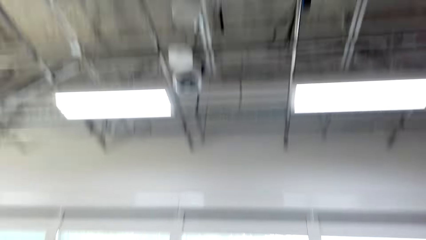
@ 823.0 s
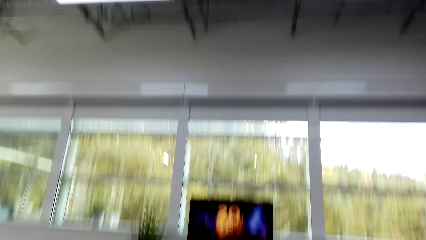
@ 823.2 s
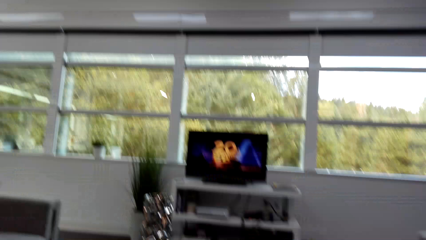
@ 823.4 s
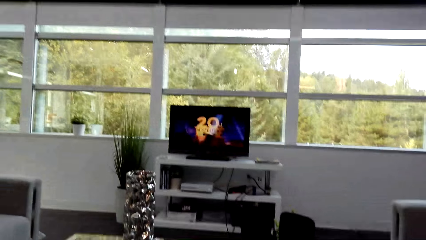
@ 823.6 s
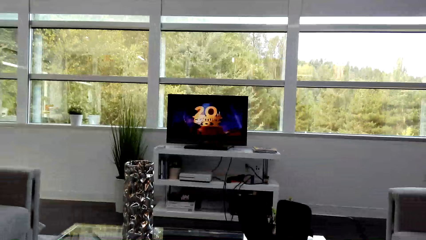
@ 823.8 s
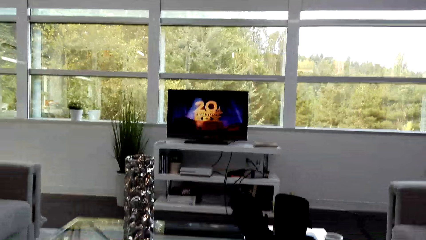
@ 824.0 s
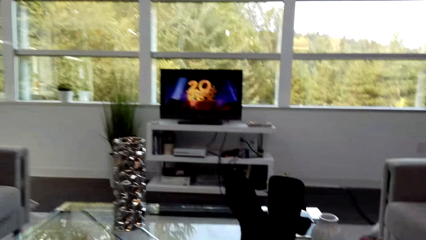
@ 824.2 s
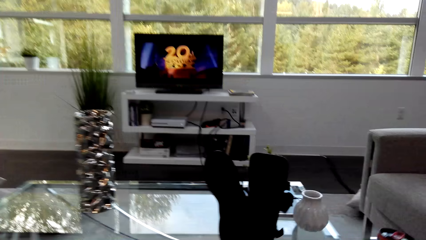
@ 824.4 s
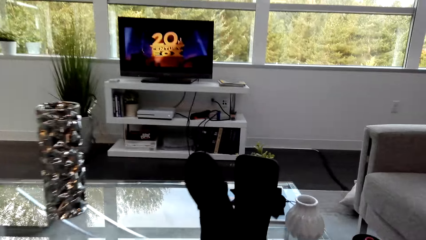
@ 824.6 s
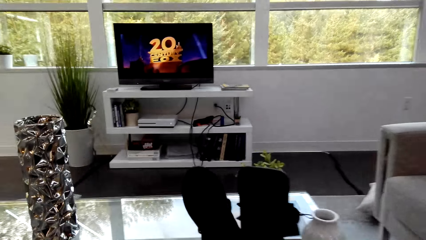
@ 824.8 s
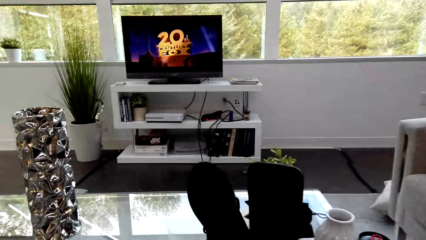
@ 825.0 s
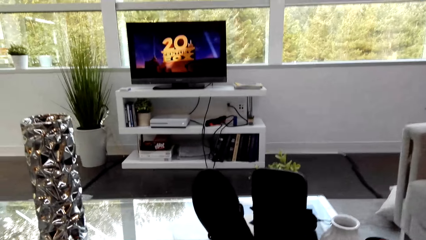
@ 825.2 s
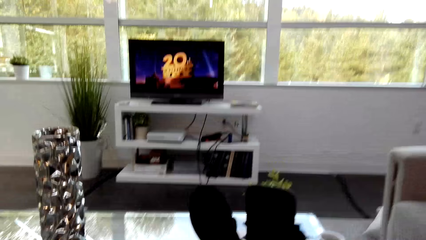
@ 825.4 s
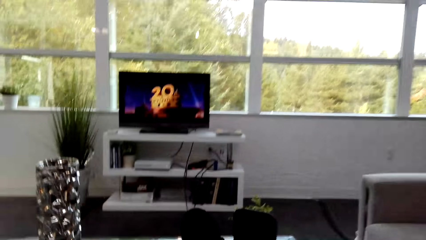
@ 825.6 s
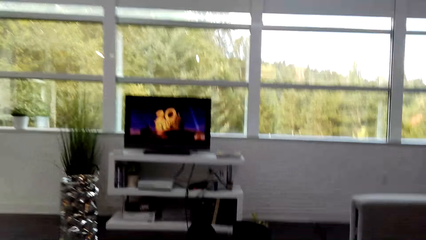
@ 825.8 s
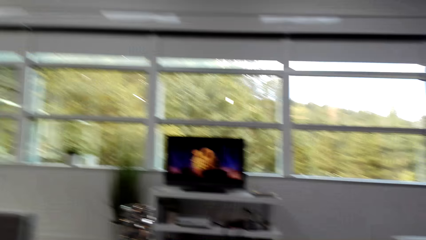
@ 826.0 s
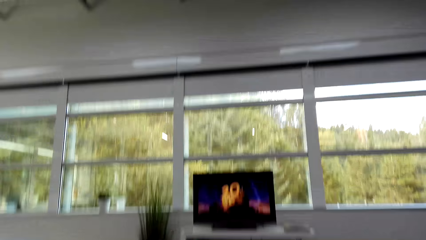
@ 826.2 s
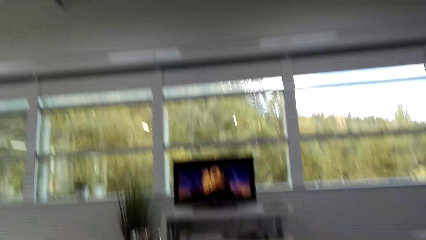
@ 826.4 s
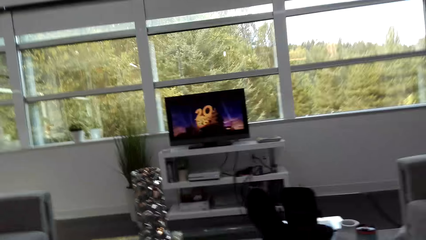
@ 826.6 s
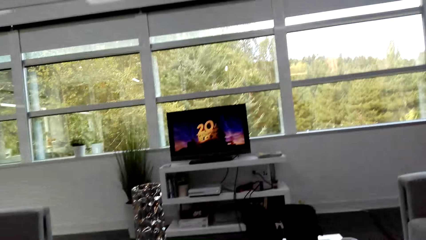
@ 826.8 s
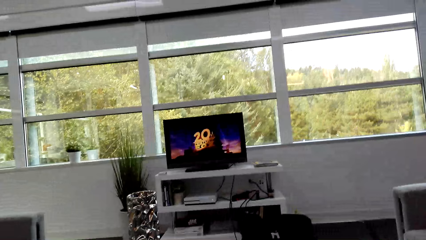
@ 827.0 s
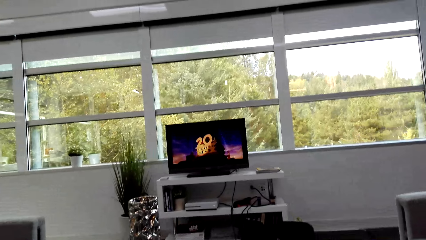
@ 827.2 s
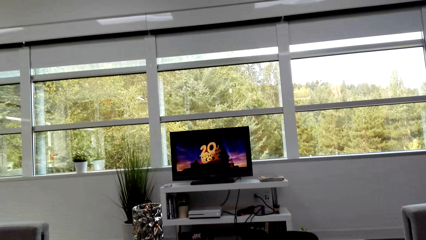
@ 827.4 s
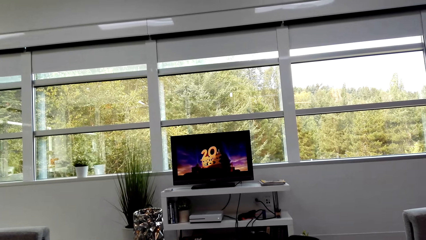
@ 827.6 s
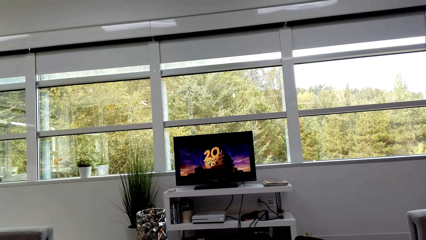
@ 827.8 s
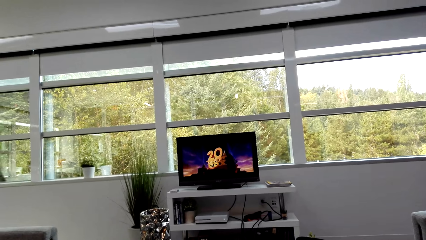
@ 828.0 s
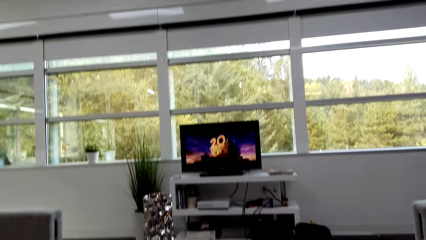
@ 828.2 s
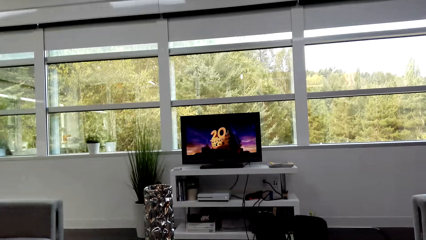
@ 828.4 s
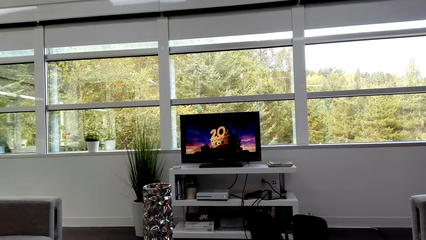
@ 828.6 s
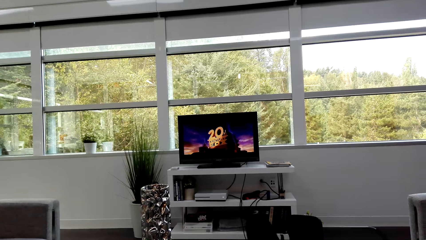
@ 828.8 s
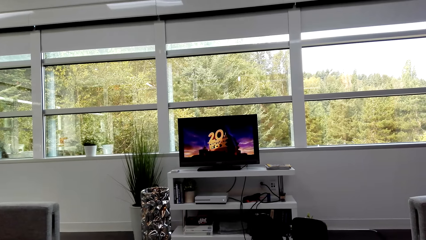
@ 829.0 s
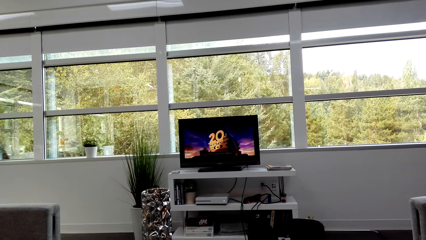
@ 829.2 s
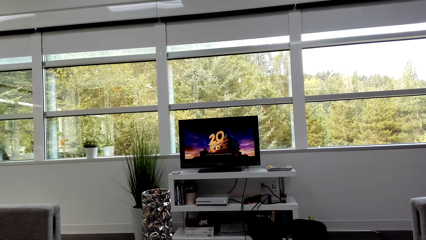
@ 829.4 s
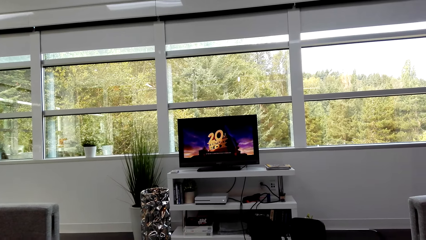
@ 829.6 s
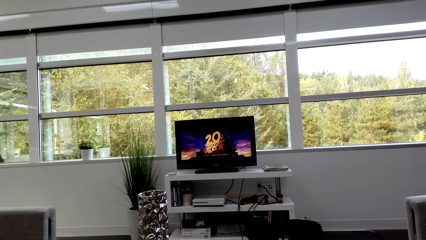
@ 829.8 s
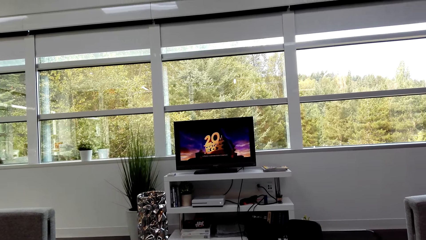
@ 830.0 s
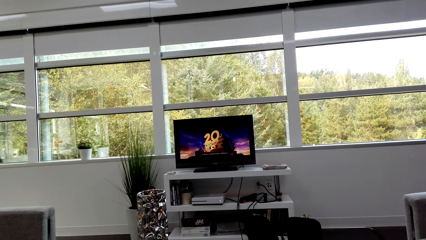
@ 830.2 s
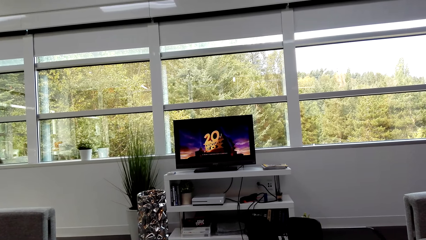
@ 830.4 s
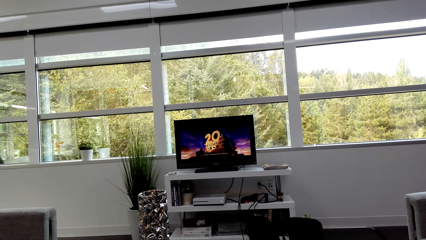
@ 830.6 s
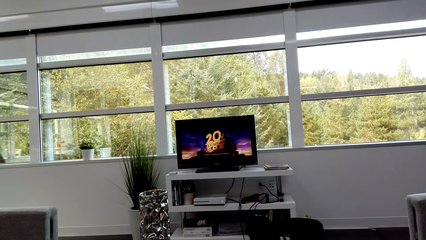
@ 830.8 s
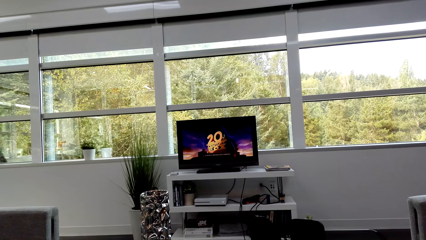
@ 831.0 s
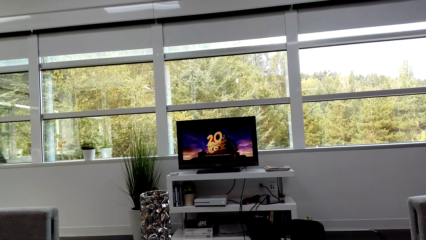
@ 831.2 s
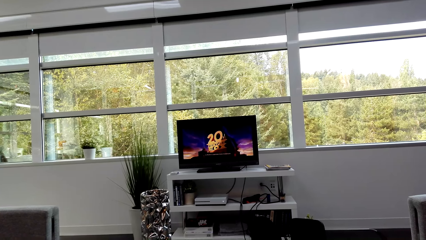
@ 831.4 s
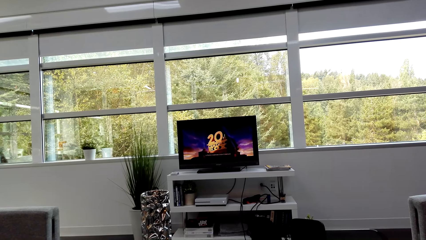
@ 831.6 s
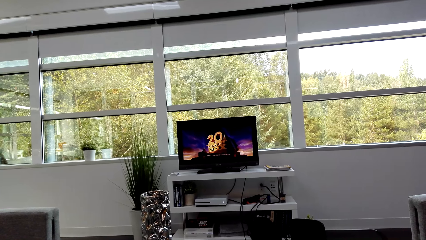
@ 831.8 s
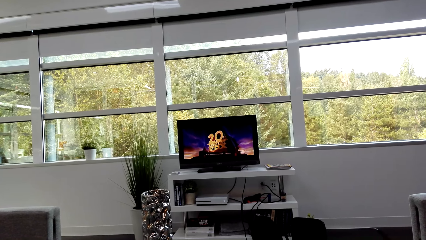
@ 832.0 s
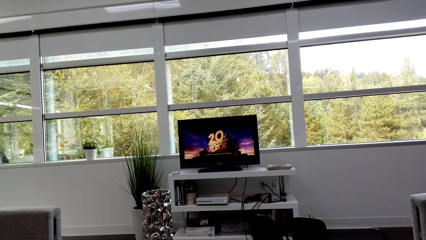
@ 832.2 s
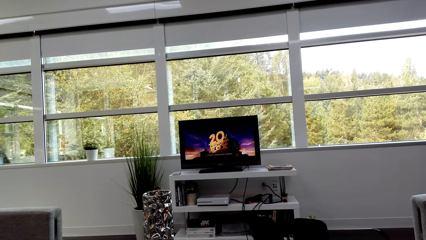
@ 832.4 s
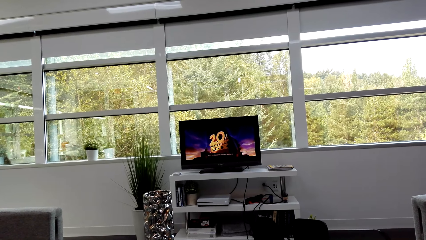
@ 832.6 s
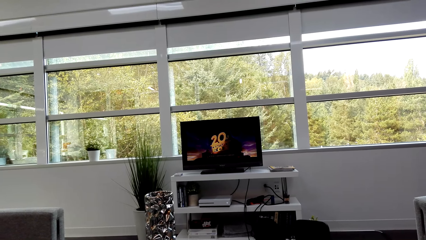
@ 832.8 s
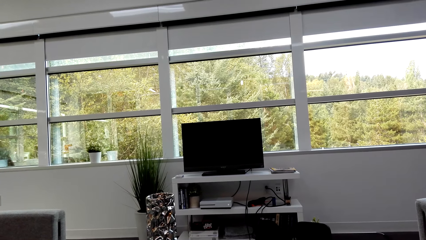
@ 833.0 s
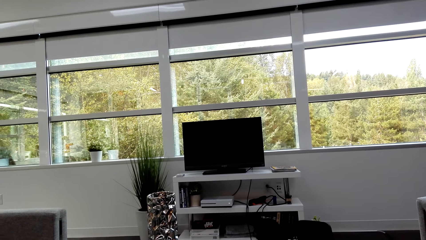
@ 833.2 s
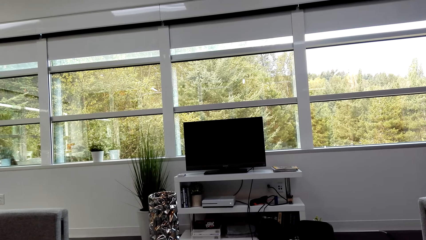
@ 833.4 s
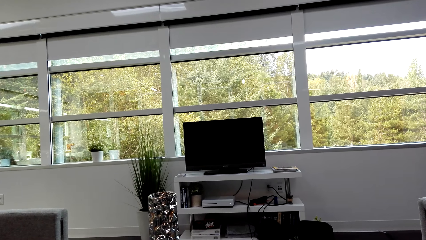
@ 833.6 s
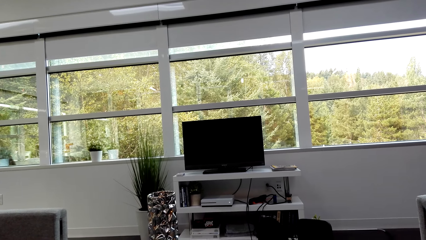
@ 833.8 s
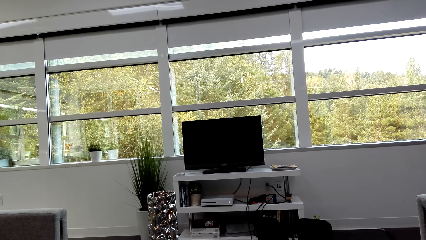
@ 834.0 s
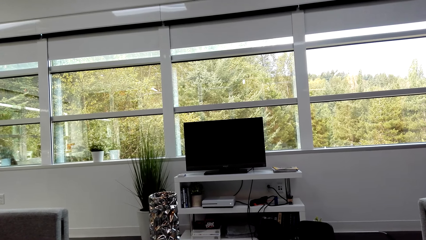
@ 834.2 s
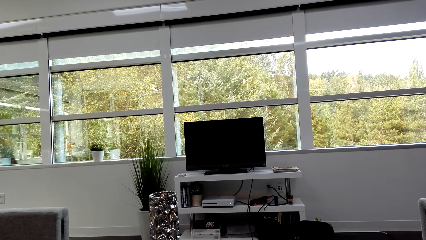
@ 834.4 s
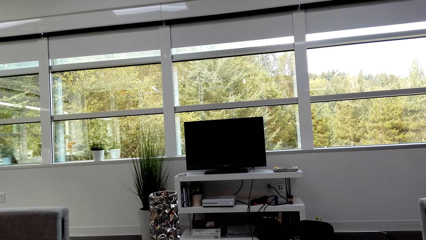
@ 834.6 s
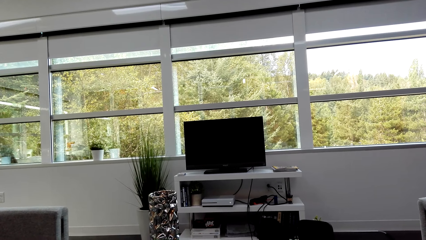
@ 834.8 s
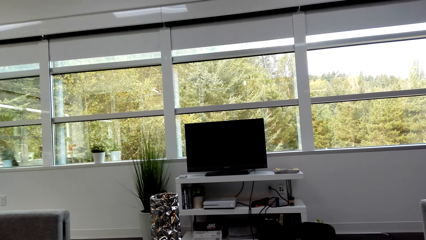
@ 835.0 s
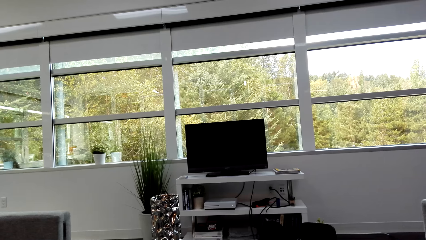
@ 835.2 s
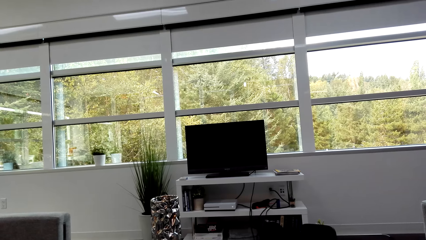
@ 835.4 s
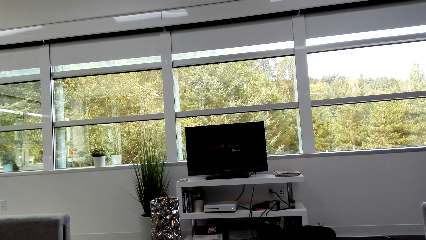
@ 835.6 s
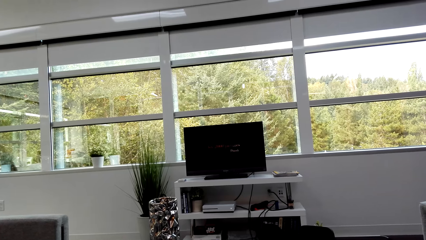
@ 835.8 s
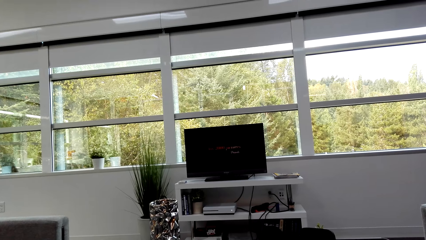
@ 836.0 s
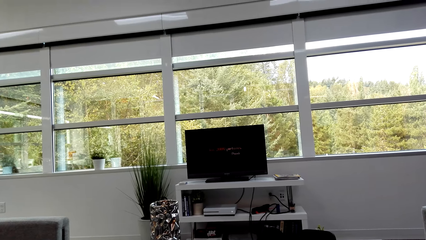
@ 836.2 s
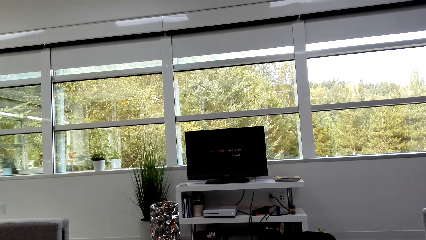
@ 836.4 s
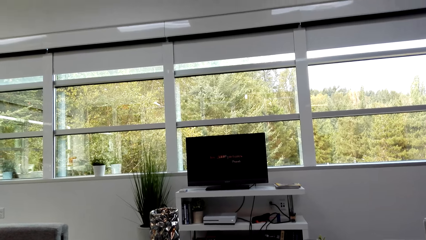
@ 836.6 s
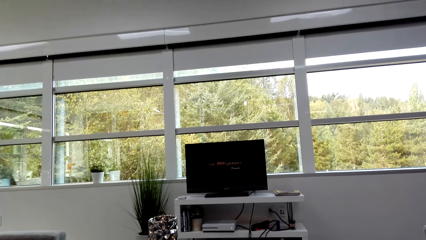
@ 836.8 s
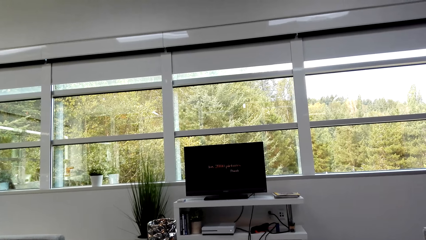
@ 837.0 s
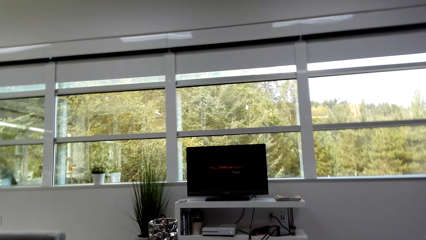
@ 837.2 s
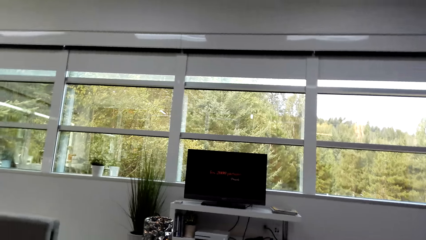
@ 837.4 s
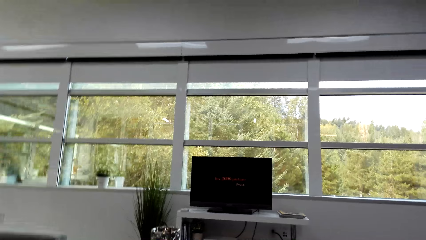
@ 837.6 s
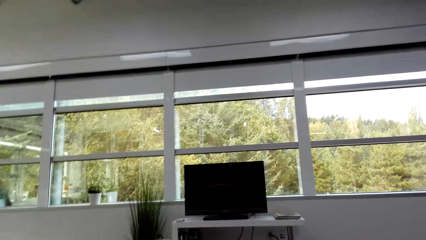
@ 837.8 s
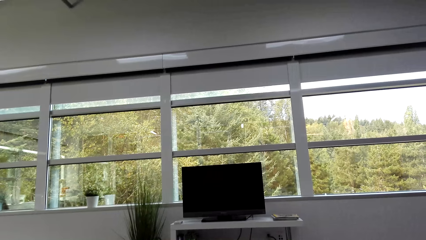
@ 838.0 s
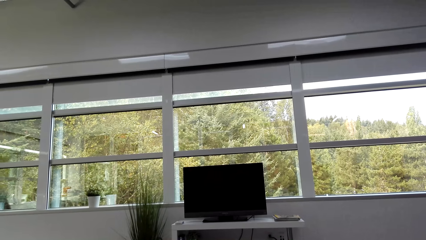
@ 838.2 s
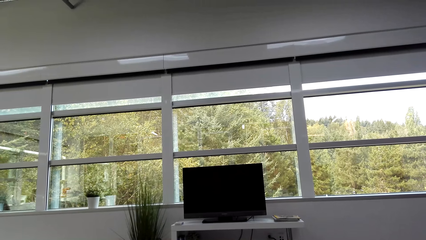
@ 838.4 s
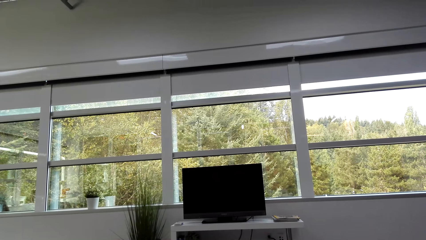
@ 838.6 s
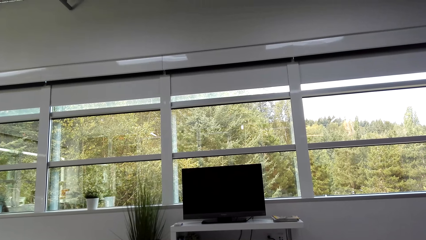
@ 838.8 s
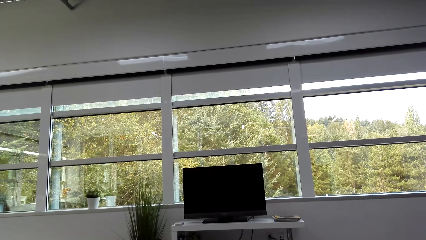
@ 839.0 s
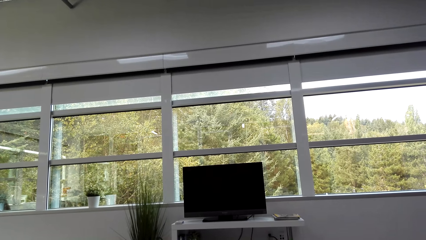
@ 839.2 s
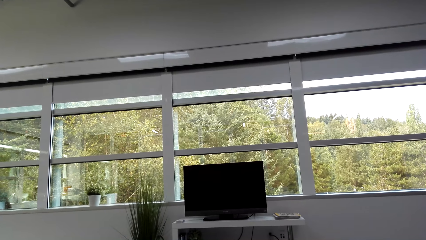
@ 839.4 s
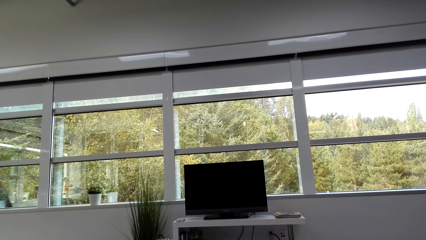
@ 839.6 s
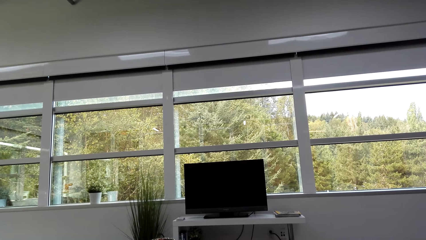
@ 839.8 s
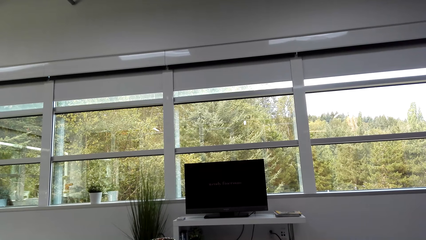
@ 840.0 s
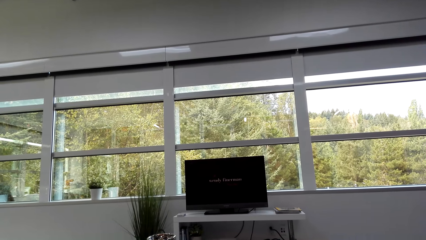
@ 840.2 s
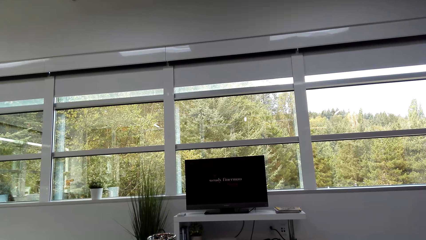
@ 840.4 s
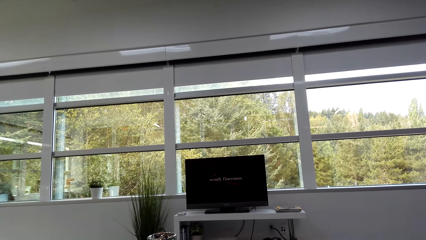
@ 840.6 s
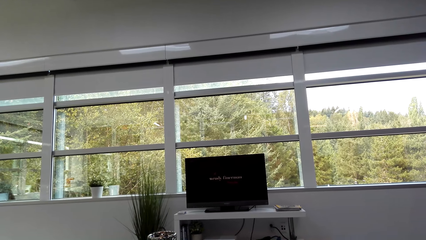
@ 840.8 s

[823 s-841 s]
The camera wearer watches a movie on the TV.
